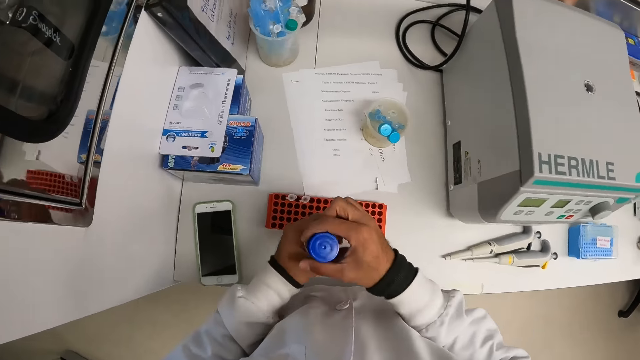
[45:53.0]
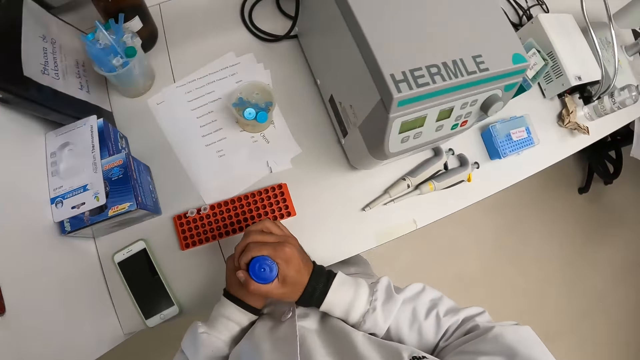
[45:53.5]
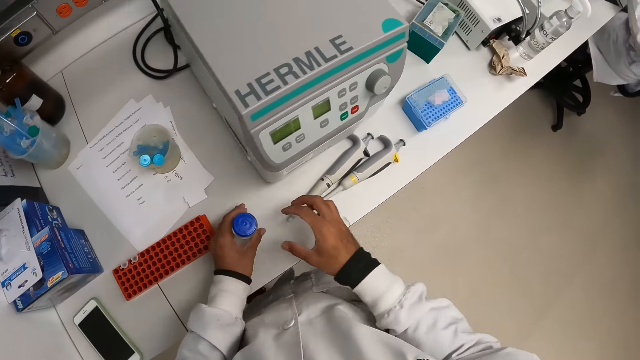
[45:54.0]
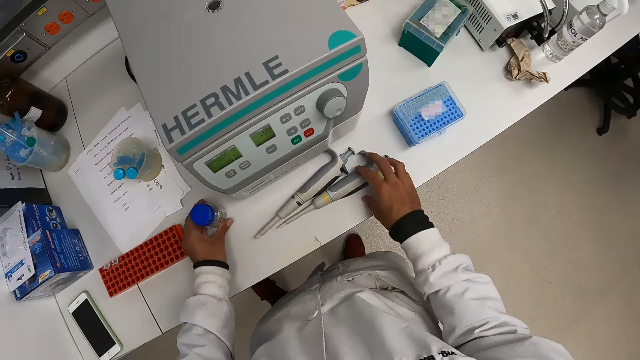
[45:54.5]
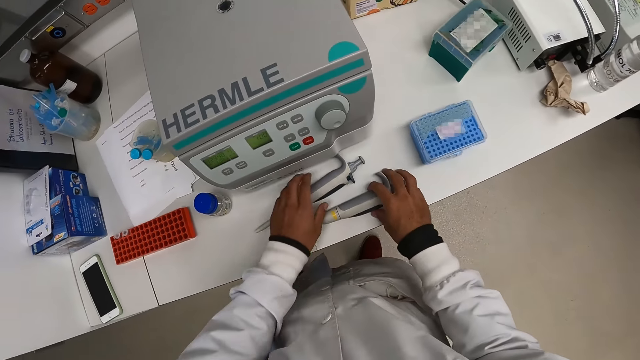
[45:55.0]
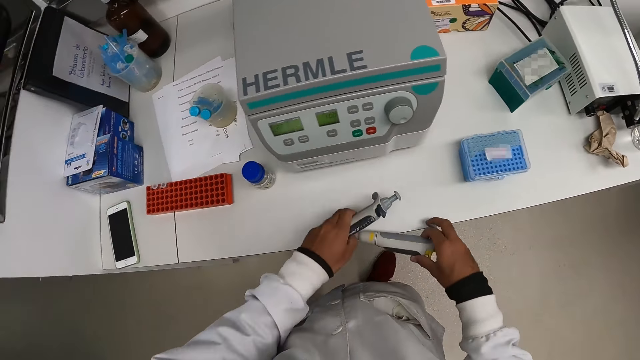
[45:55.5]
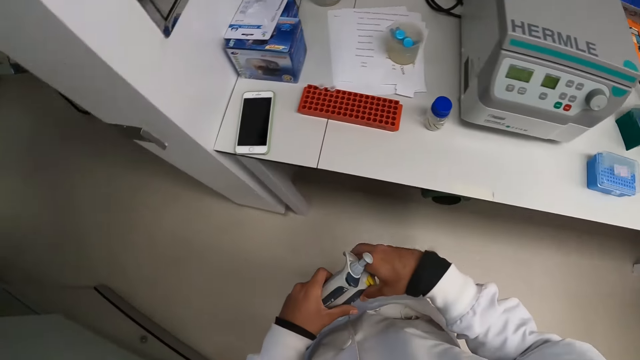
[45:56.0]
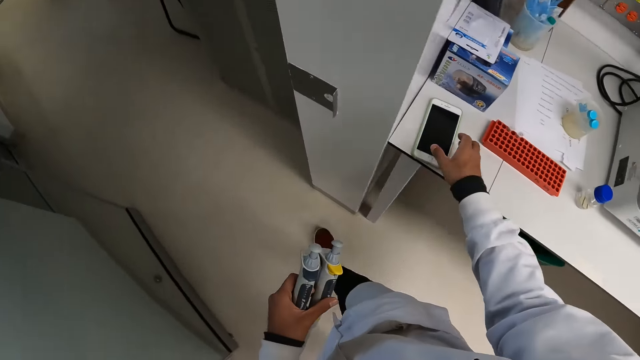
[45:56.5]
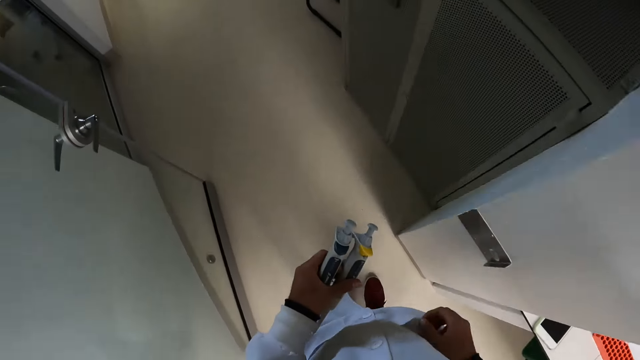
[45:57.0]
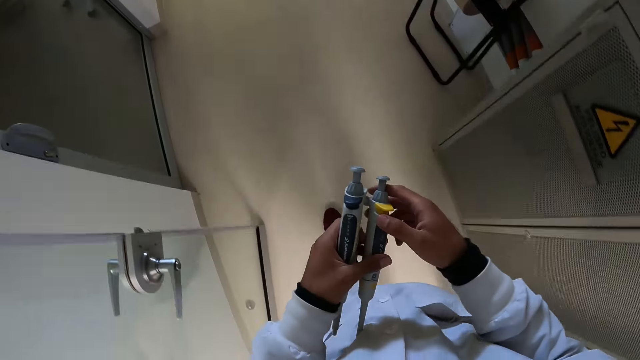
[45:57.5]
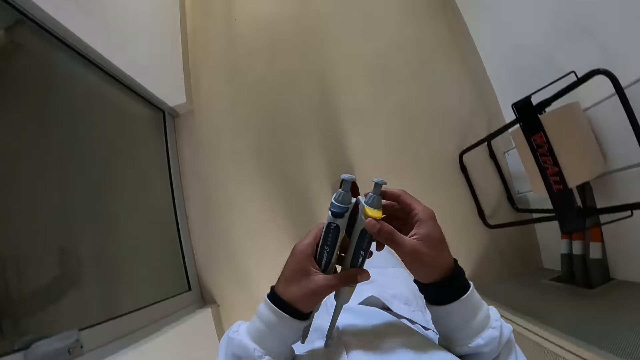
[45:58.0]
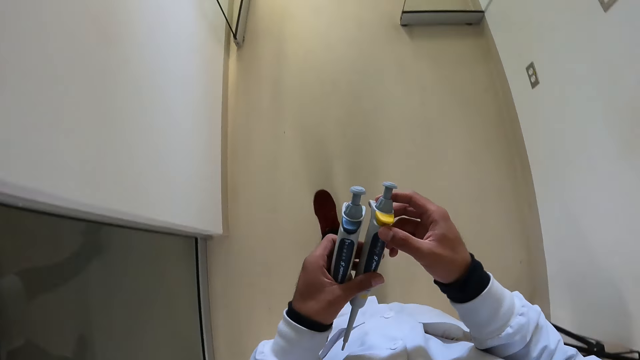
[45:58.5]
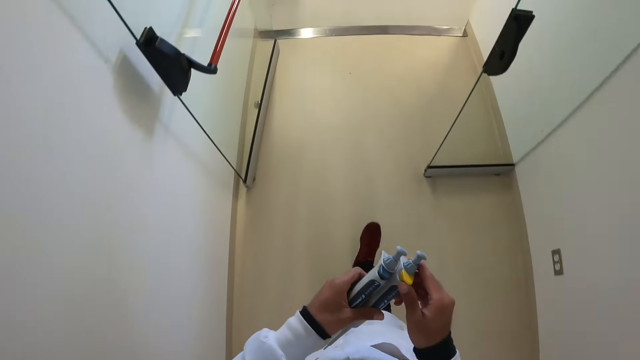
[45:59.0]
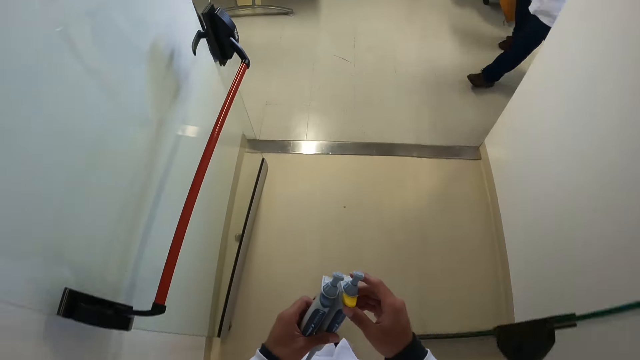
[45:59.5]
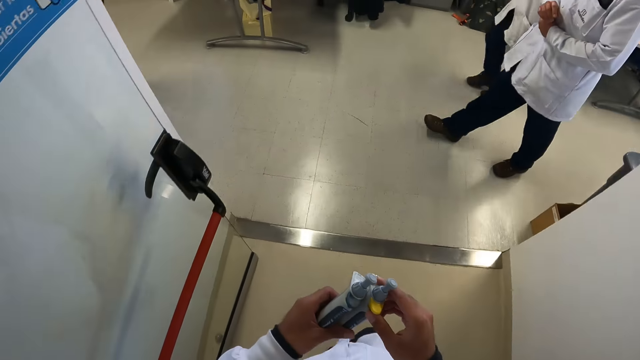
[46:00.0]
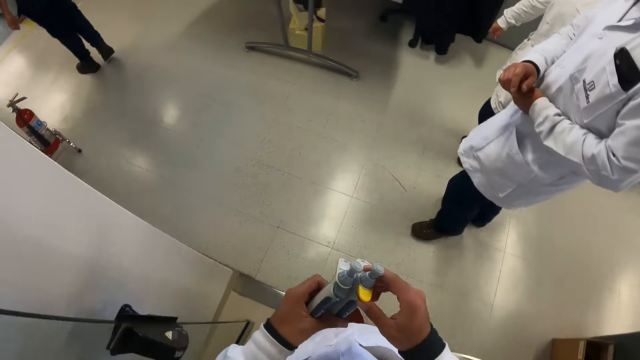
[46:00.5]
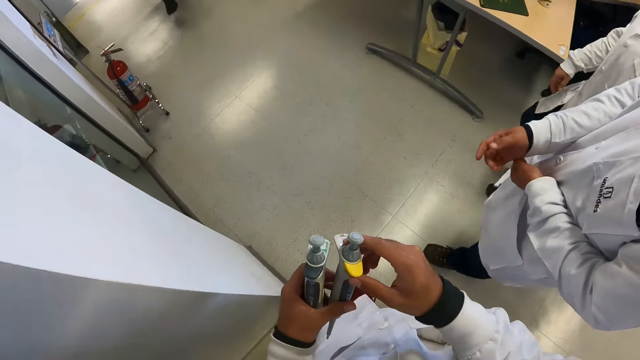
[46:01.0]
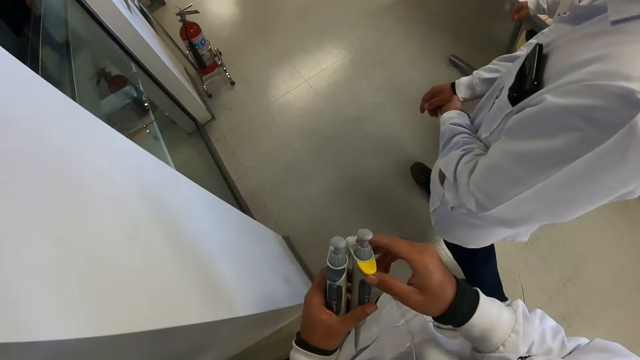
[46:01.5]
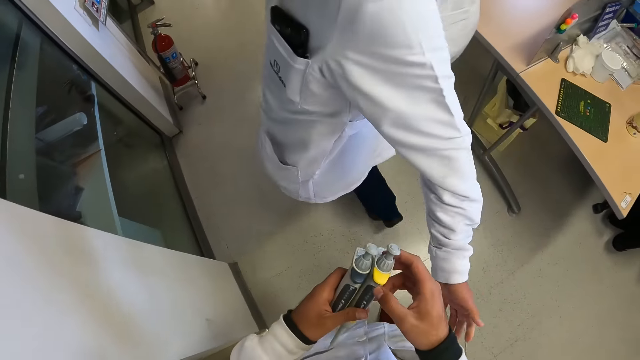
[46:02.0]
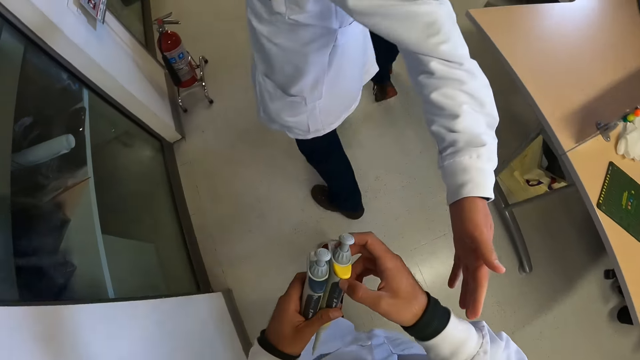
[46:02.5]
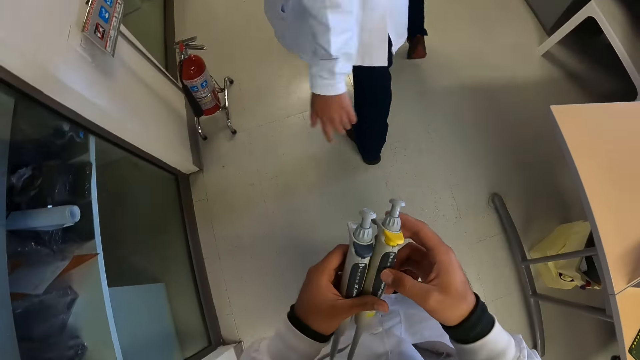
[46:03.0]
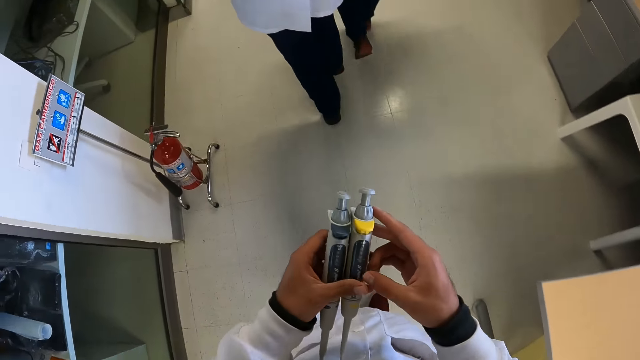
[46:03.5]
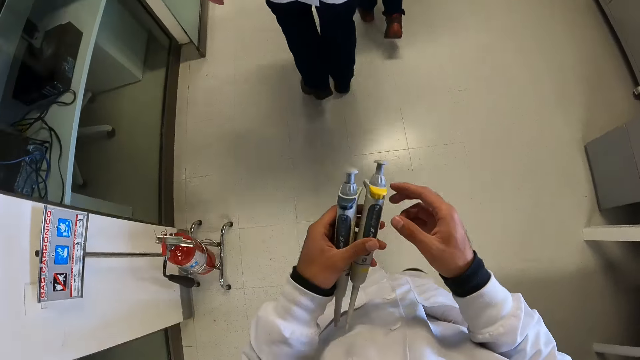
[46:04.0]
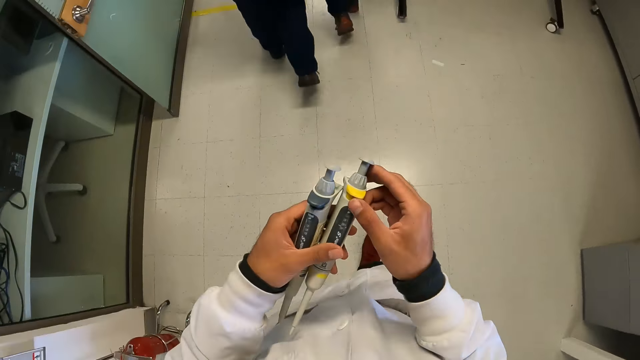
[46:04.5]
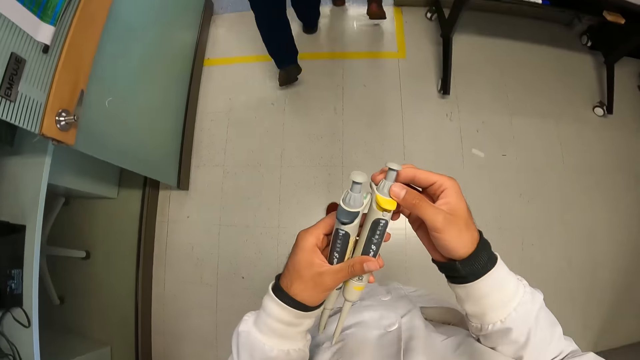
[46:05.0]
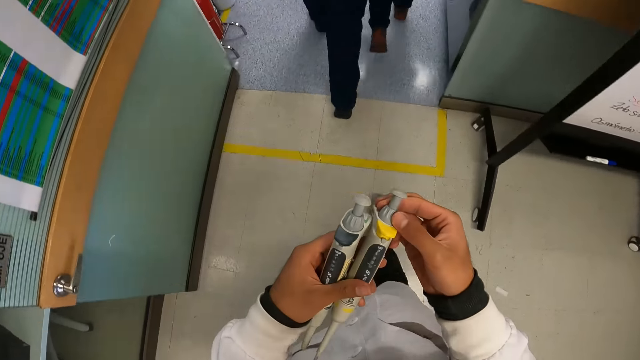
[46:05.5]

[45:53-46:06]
The camera wearer touches the container with her left hand. She keeps the container on the table with her left hand. She carries the pipette from the table with her right hand. She carries the pipette from the table with her left hand. A man interacts with the camera wearer.

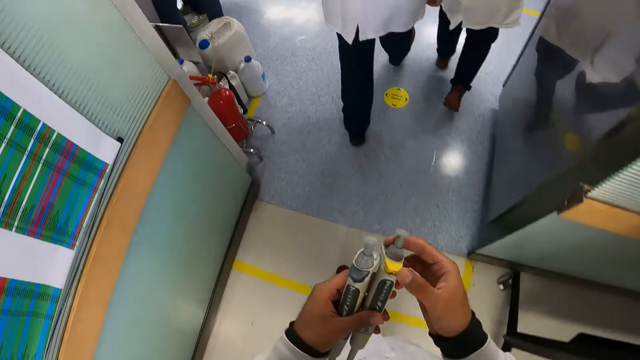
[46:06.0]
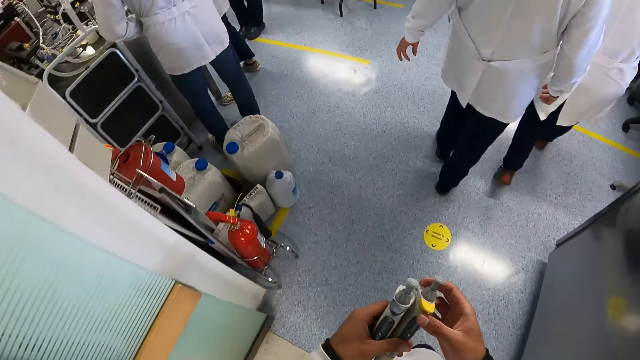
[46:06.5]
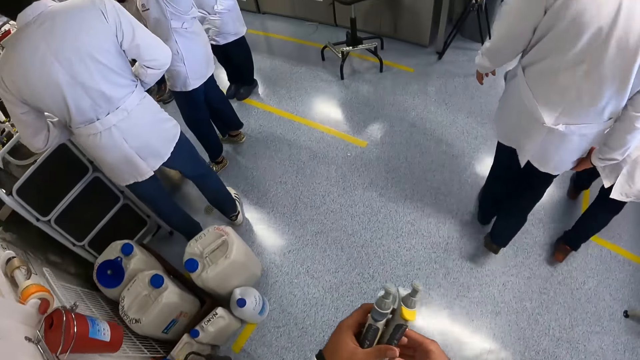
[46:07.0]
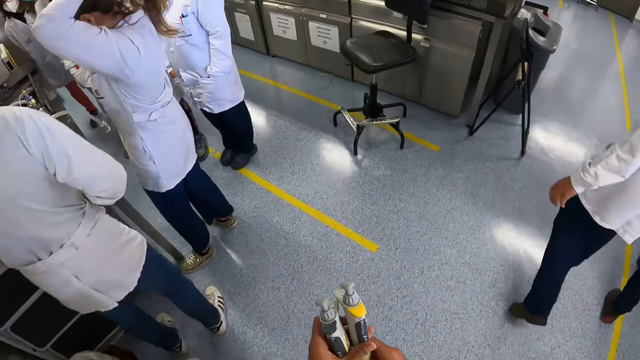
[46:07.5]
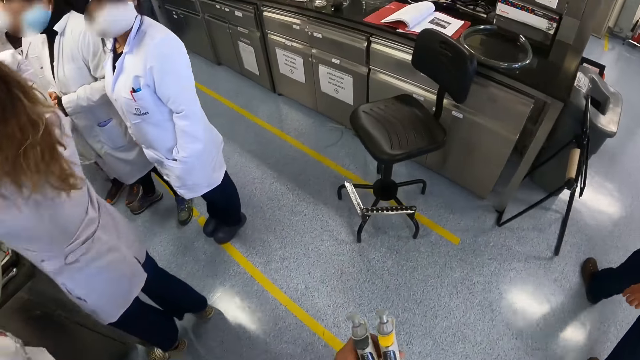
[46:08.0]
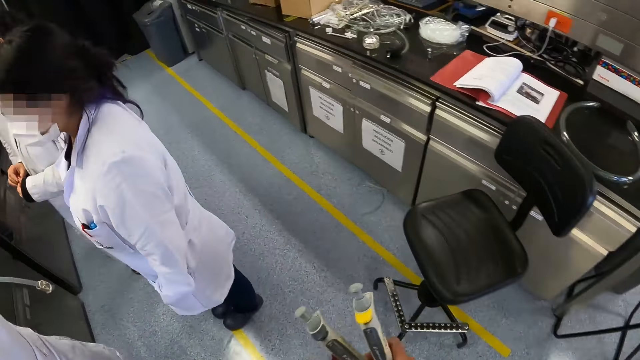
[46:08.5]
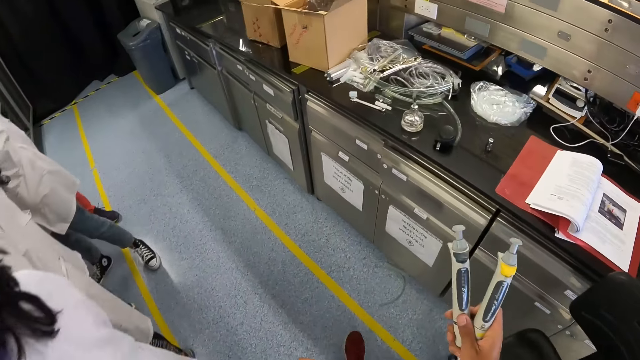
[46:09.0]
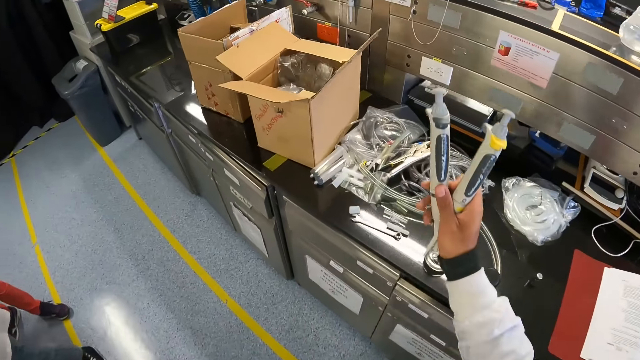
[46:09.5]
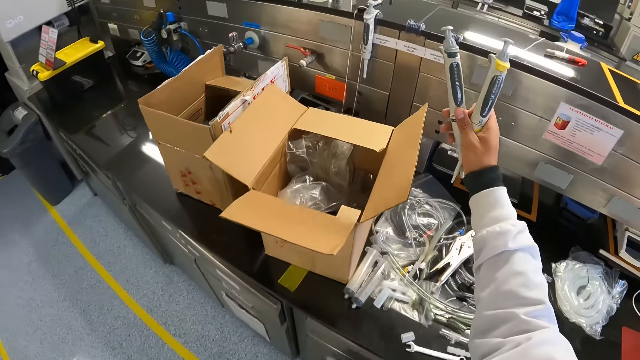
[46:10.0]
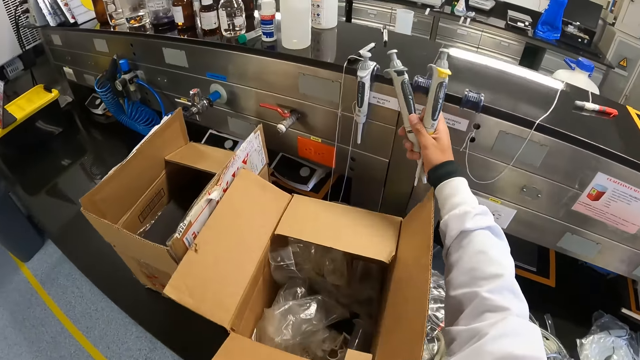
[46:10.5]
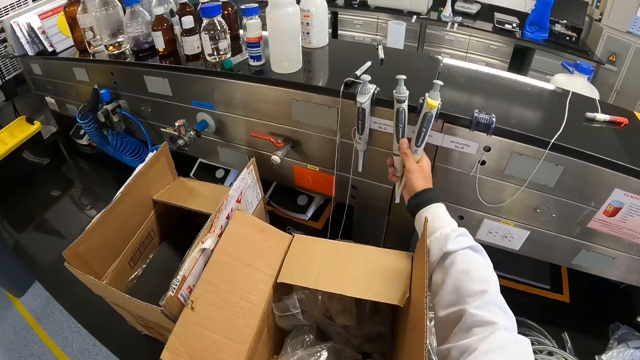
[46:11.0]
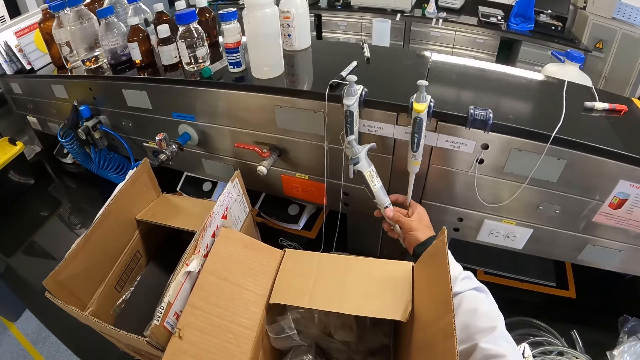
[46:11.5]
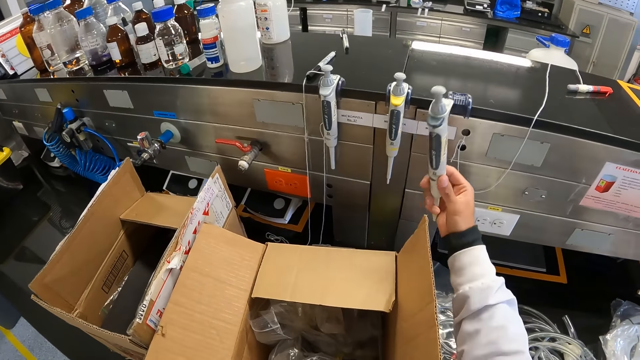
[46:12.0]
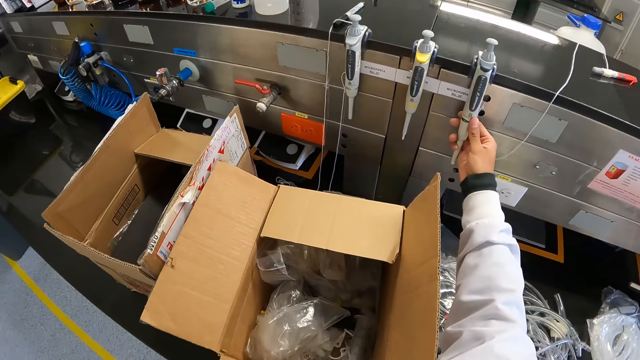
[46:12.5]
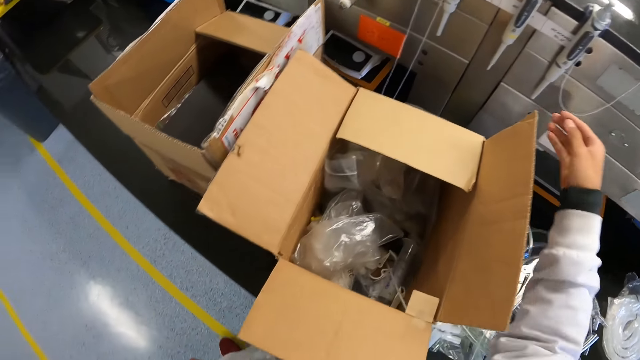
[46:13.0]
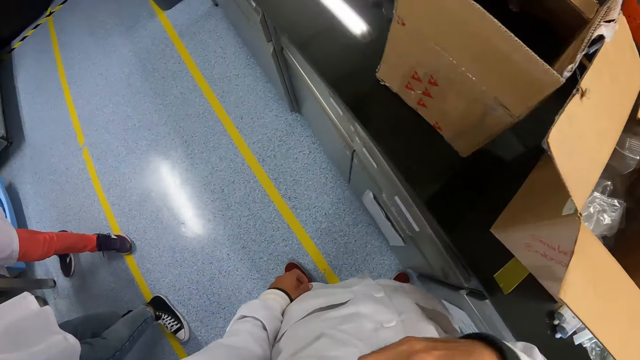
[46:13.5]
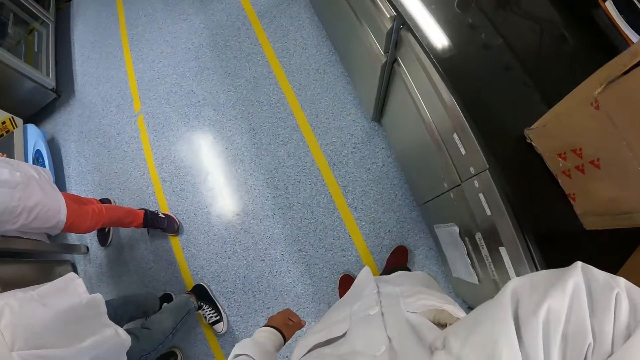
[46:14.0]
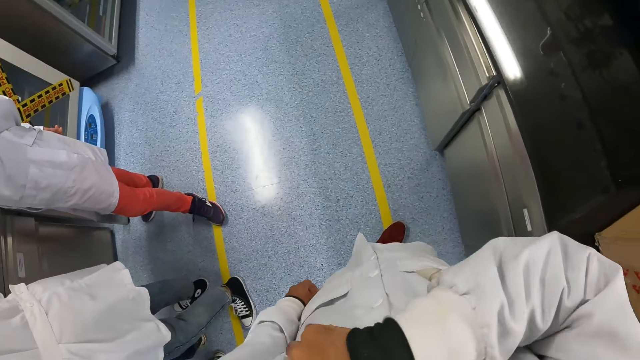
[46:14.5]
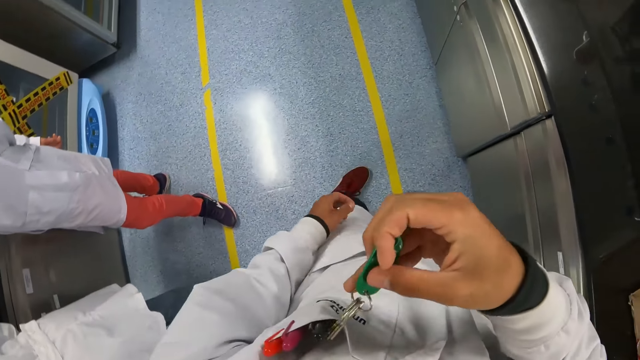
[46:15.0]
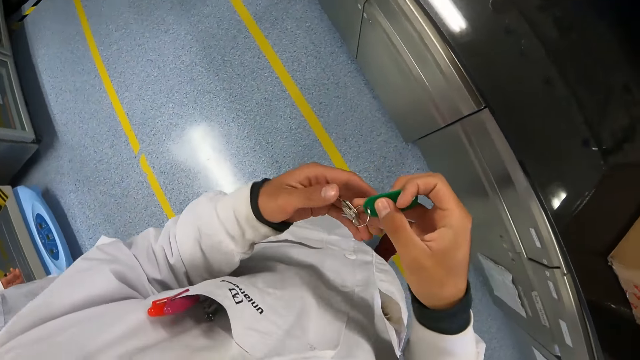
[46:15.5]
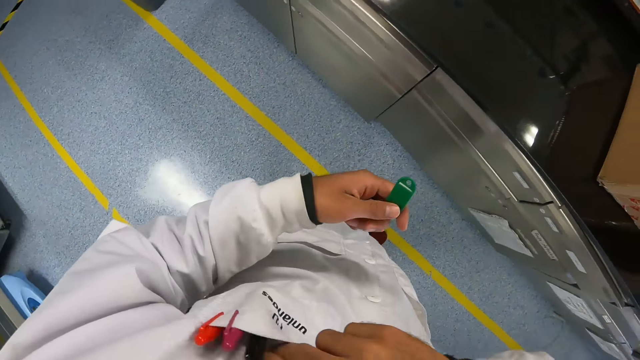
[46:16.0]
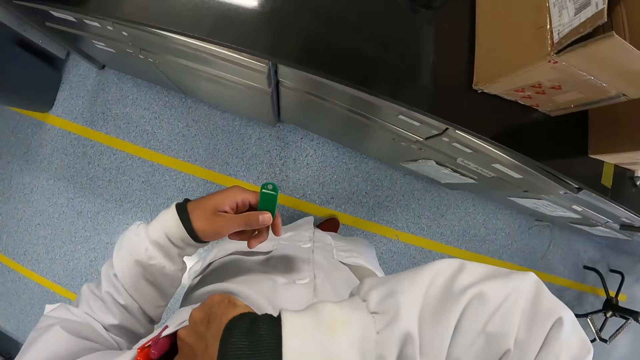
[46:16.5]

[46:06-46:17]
The camera wearer keeps the pipette on a pipette stand with her right hand. She keeps the pipette on the pipette stand with her right hand again. She removes a key from her pocket with her right hand. She transfers the key from her right hand to the left hand. She holds the keys.
